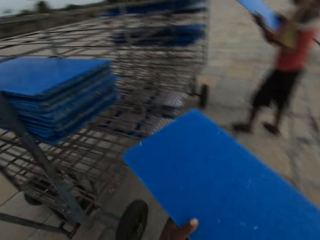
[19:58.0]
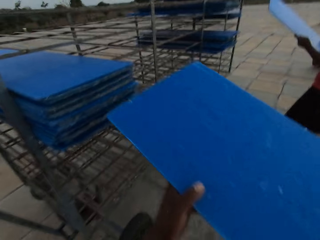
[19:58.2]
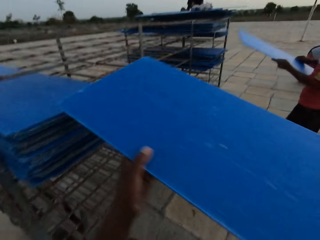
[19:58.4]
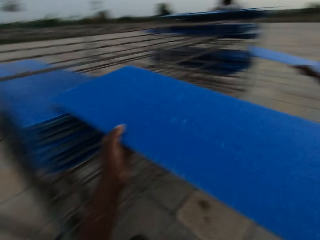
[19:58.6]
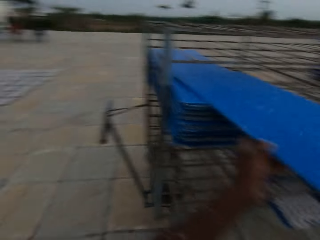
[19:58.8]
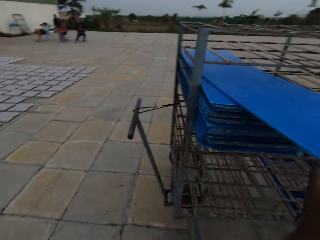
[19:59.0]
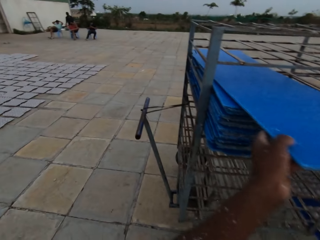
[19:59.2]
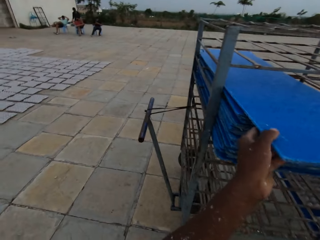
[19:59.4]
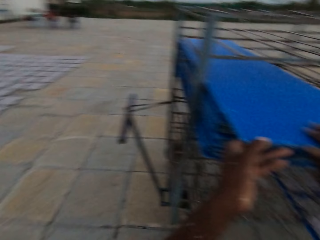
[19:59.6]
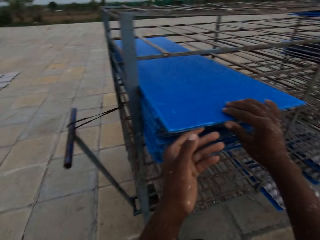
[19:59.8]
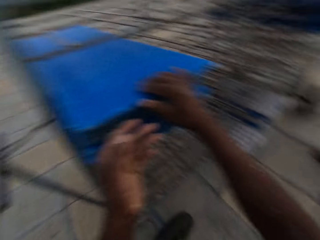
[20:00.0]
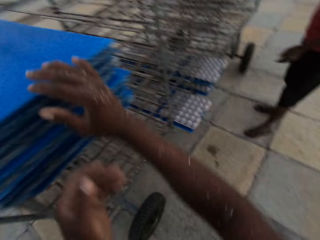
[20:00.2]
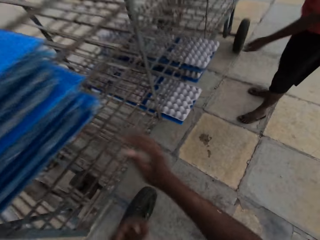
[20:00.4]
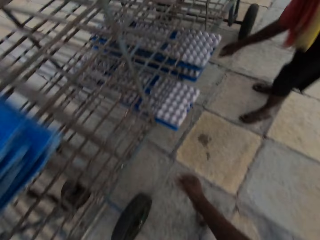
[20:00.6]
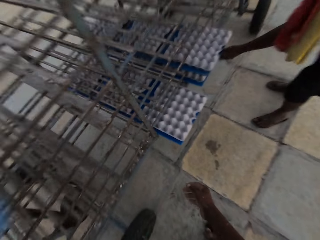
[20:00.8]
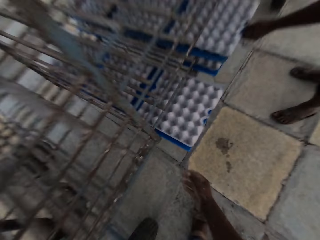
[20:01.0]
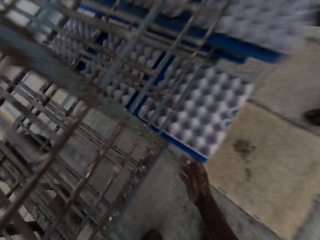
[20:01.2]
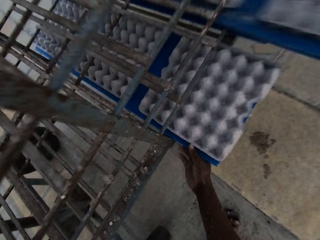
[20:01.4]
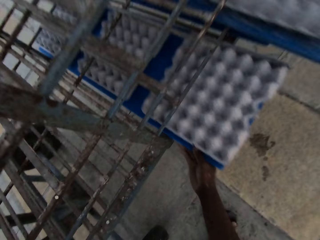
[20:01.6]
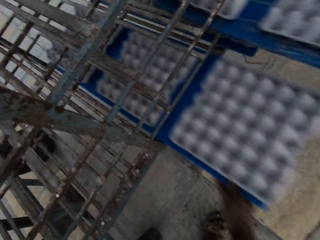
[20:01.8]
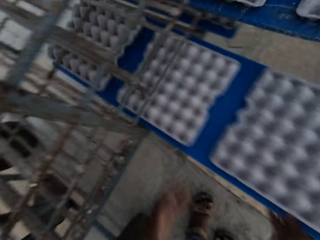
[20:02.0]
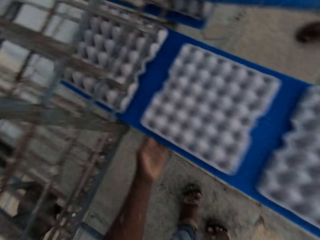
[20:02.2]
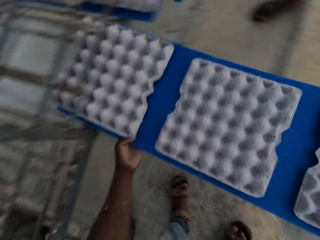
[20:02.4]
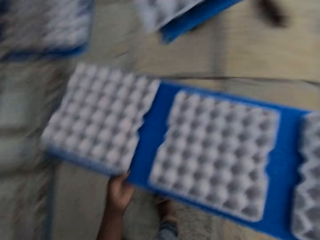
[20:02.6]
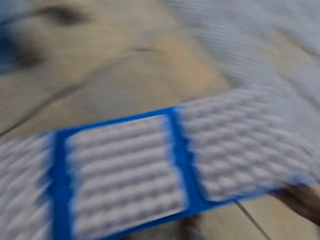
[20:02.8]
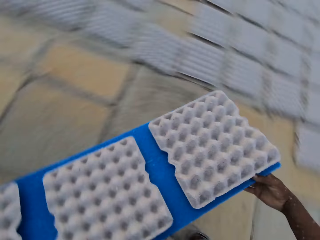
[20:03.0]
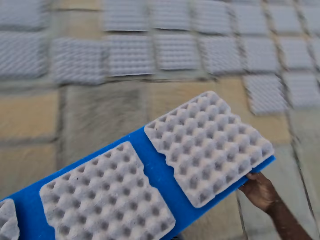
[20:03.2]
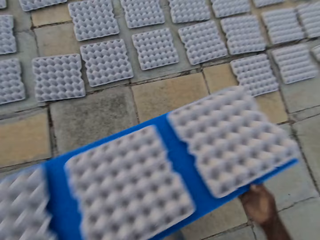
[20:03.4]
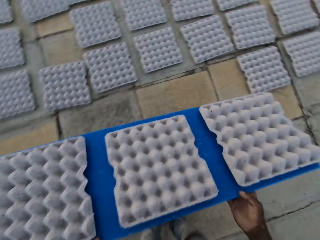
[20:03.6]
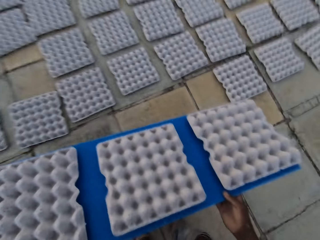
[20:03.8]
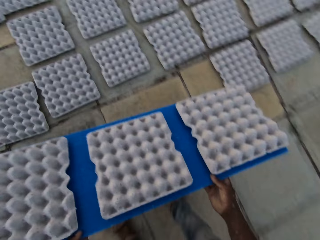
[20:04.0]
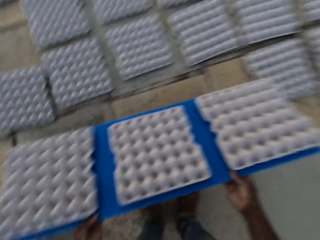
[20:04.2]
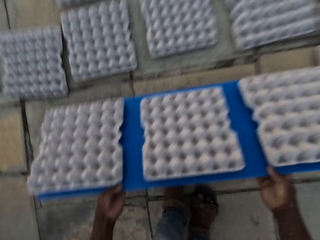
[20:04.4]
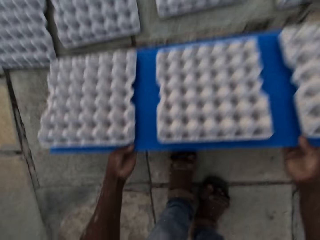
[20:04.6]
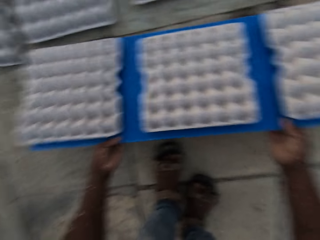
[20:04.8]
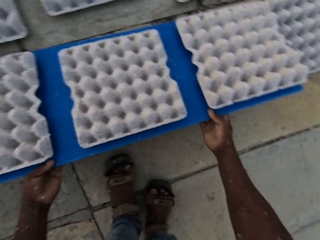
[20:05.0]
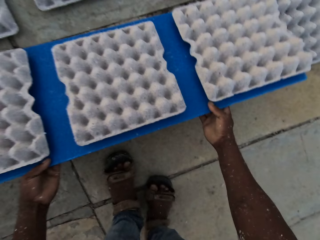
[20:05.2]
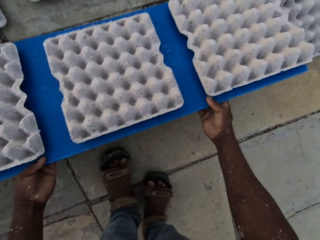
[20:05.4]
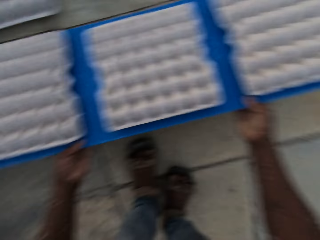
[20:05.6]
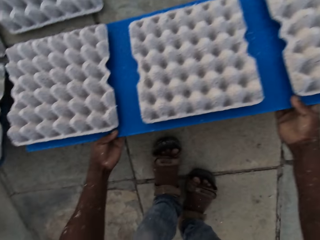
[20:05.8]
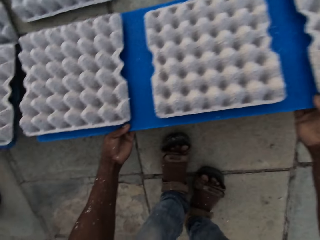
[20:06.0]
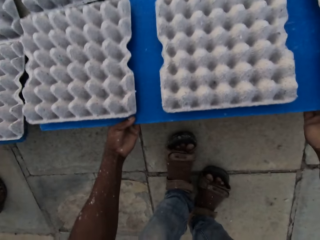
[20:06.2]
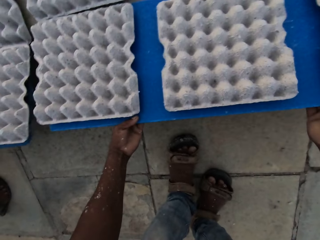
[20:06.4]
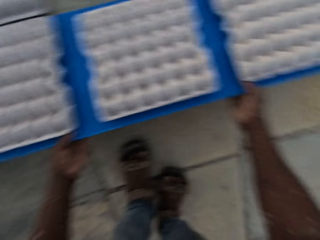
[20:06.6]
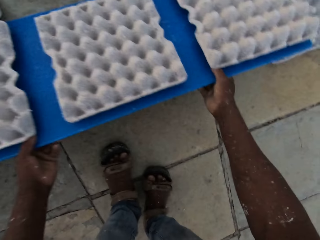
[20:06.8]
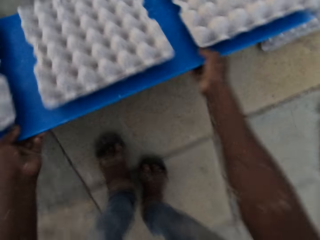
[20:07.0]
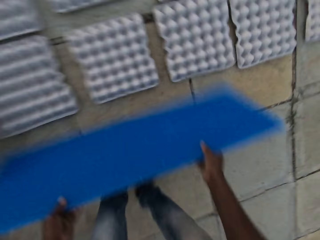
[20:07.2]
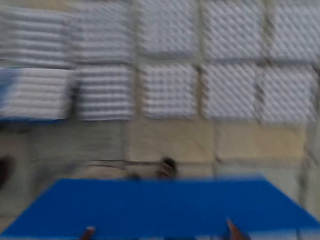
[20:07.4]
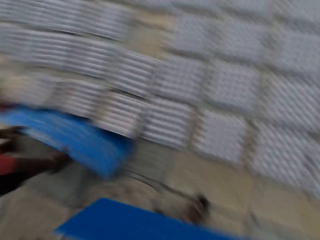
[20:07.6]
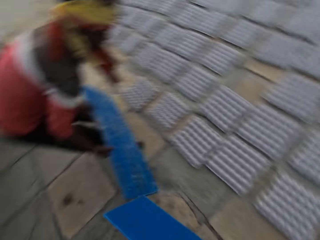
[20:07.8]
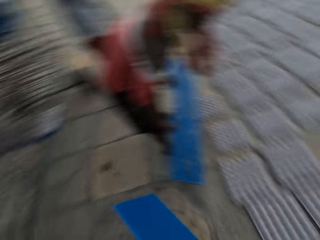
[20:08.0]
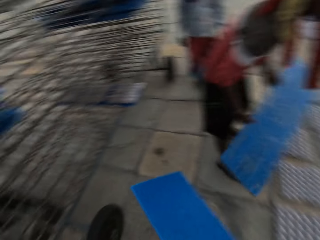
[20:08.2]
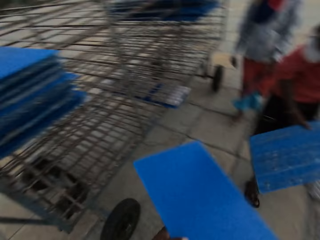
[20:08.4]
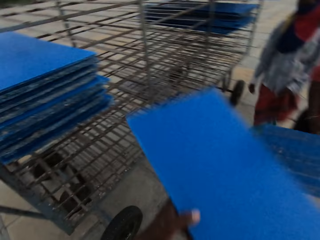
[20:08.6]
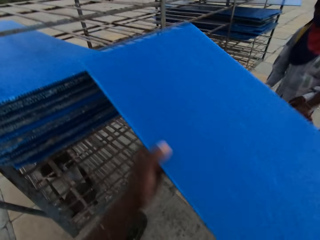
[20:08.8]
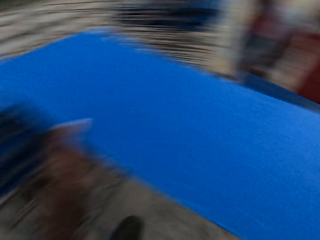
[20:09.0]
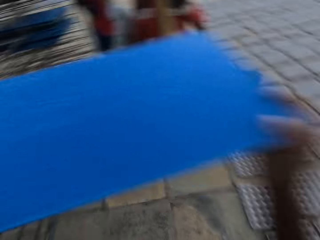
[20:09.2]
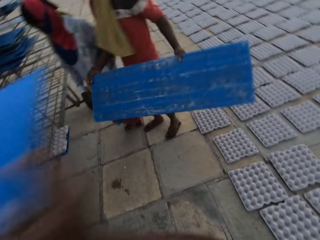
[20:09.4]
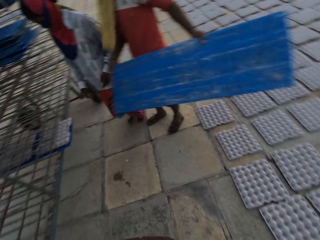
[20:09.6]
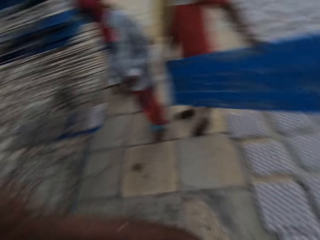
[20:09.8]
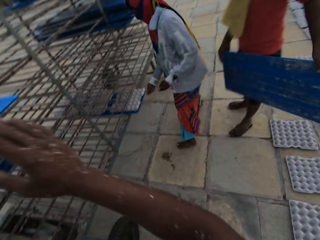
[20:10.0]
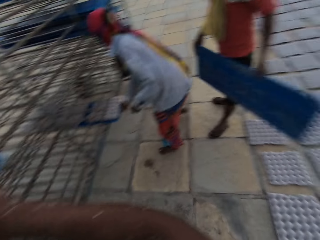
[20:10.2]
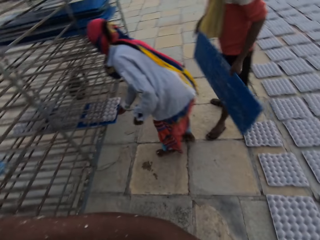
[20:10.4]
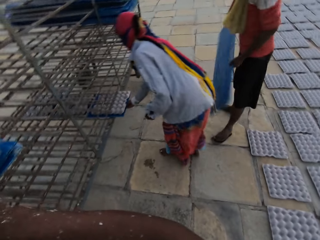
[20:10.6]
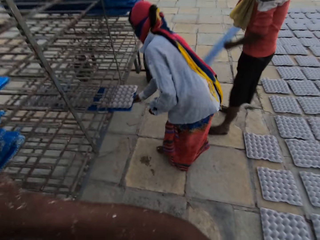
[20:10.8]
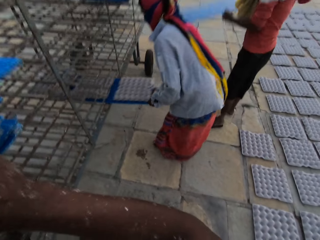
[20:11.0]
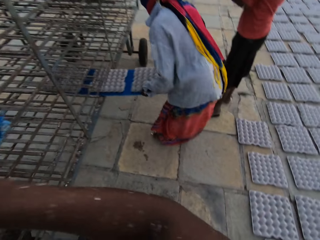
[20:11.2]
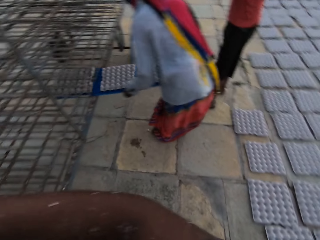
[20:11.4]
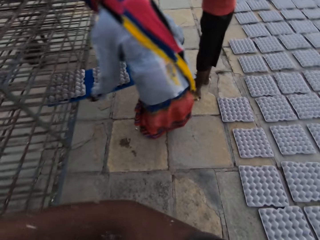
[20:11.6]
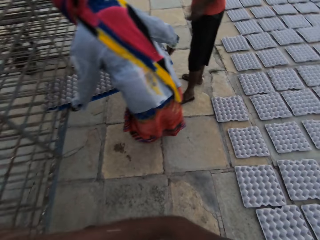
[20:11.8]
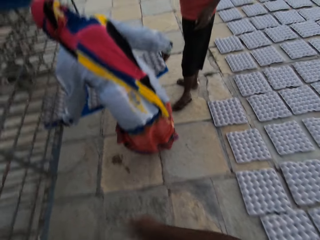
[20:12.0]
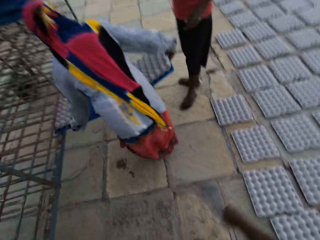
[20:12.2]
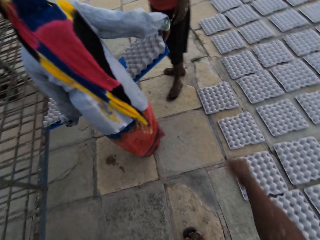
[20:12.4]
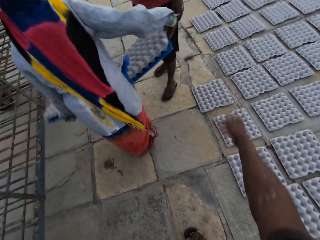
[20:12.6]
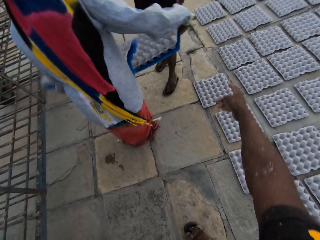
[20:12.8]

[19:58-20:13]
The camera wearer places the plastic board on the rack with his hands. The man places the plastic board on the rack with his hands. The man picks a plastic board with egg crates from the rack with his hands. The camera wearer picks a plastic board with egg crates from the rack with his hands. He drops the egg crates from the plastic board in his hands on the floor. The man drops the egg crates from the plastic board in his hands on the floor. The camera wearer places the plastic board on the rack with his hands. The woman picks a plastic board with egg crates from the rack with her hands.

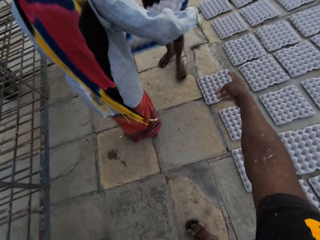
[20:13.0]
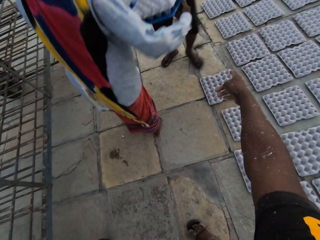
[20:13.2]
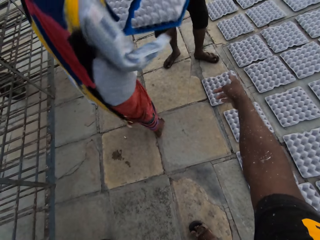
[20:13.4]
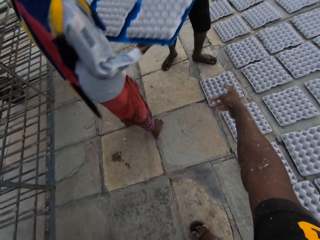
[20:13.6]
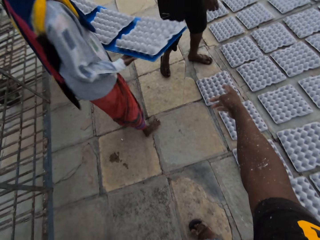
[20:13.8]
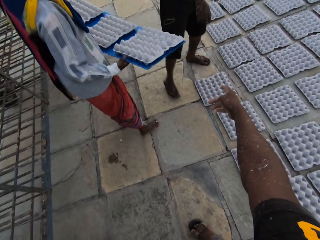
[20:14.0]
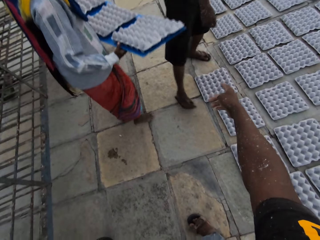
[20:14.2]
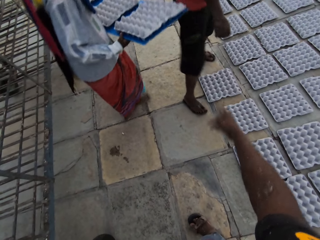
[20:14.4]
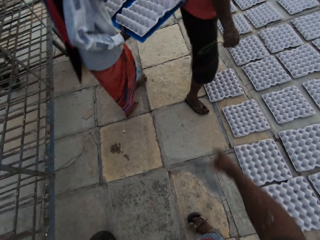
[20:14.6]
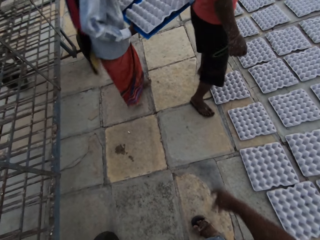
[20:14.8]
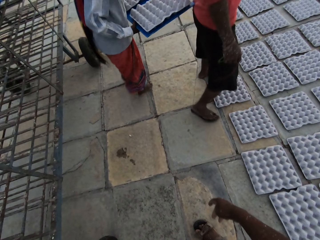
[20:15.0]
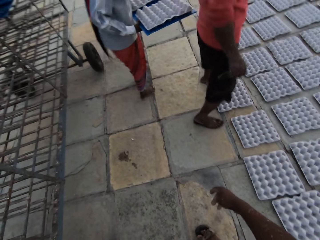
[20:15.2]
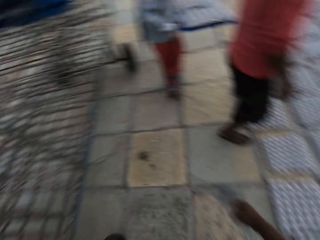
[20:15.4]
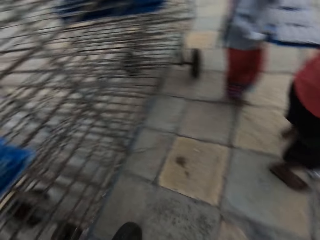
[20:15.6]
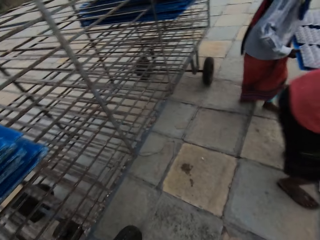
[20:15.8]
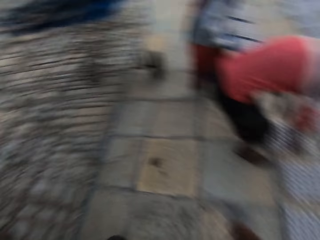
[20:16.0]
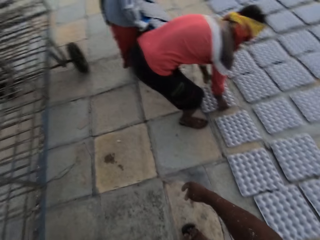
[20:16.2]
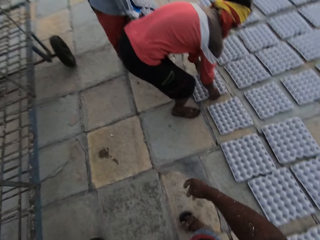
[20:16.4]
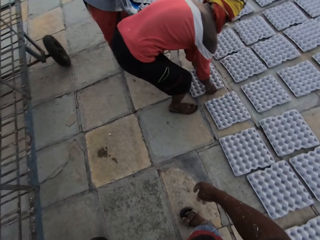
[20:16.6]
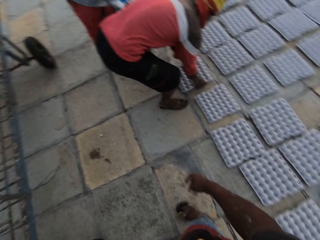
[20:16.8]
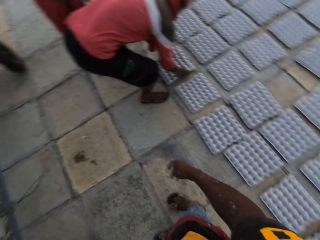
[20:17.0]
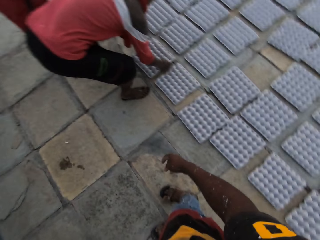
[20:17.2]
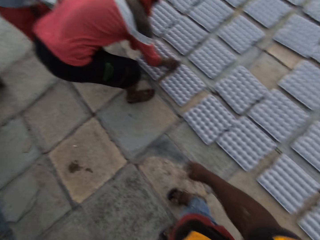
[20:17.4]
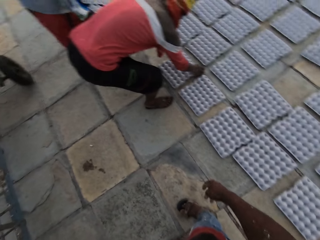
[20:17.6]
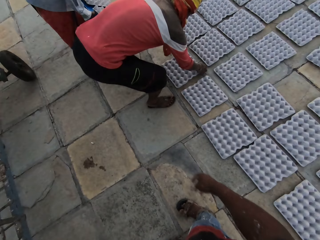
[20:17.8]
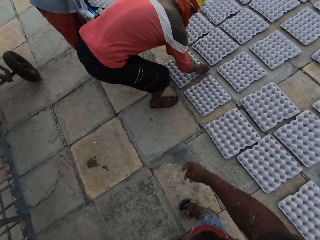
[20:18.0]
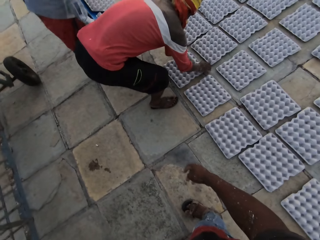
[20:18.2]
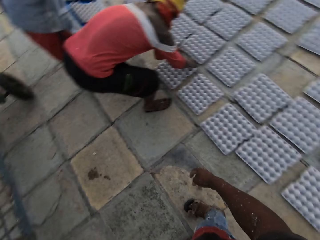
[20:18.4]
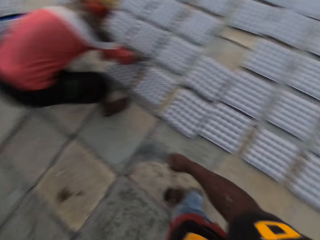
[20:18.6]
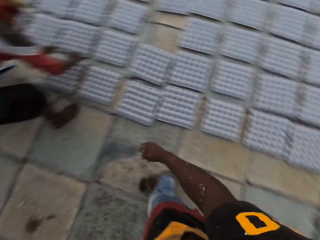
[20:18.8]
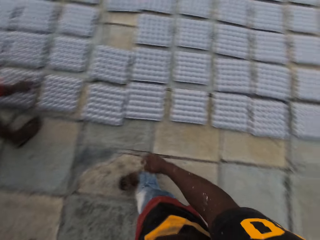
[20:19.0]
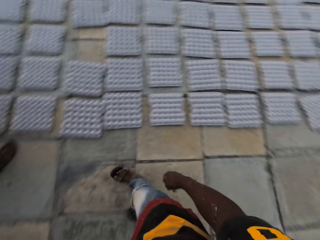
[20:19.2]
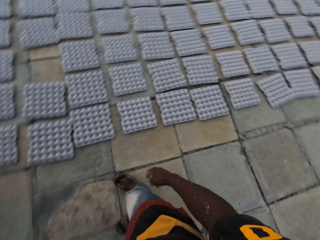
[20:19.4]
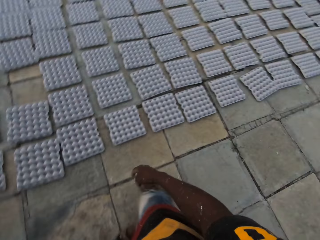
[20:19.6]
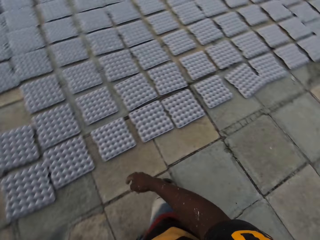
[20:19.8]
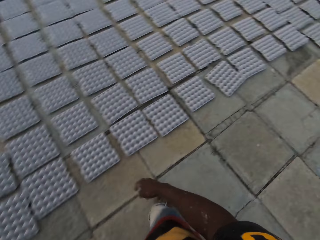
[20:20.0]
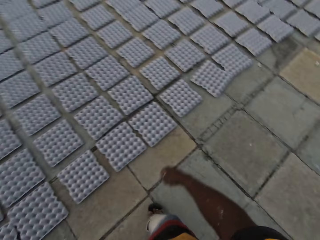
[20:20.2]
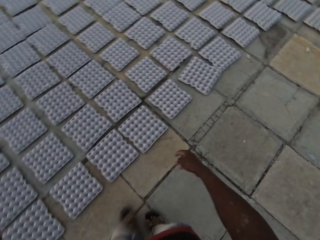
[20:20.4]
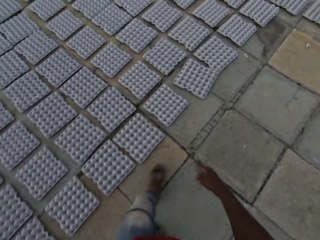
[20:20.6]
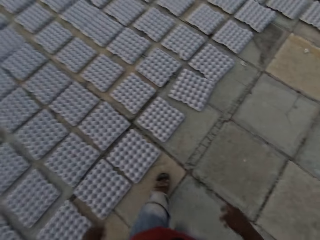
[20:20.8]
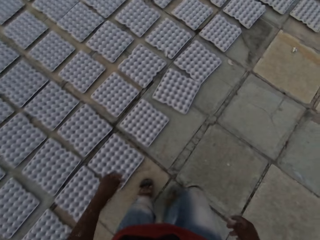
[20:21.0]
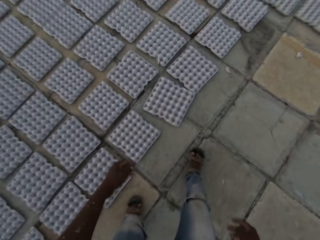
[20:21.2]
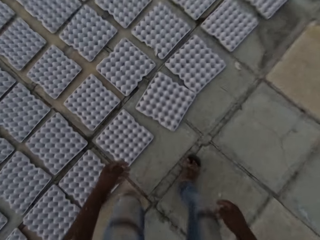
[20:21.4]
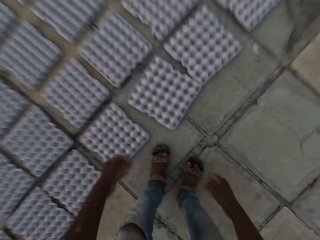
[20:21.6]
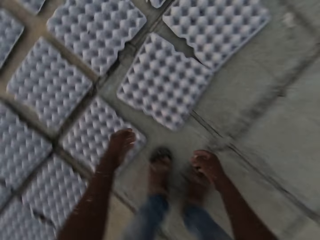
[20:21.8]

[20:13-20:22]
The camera wearer converses with the man. They walk around. The man adjusts an egg crate on the ground with his hands.
